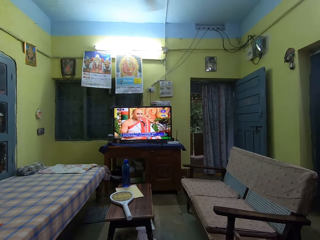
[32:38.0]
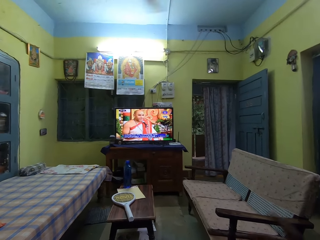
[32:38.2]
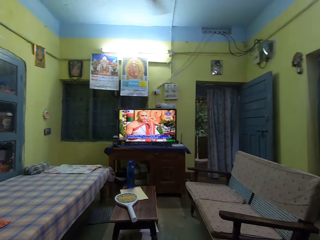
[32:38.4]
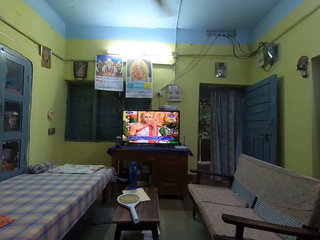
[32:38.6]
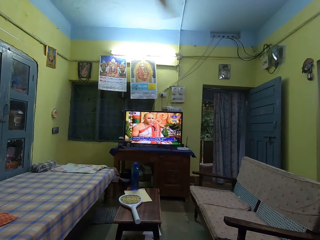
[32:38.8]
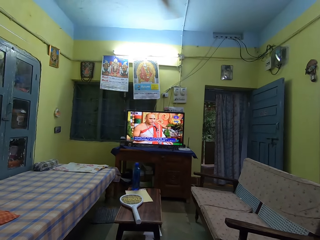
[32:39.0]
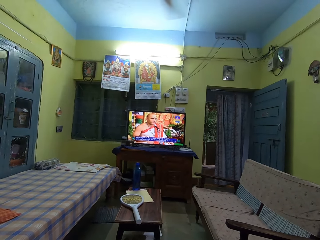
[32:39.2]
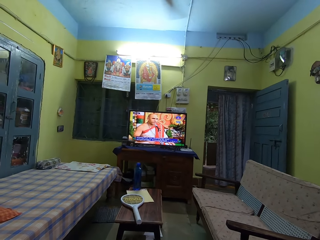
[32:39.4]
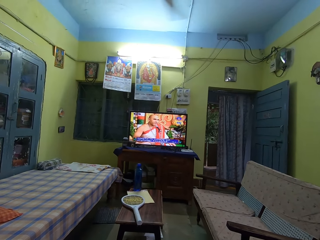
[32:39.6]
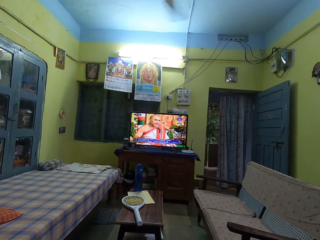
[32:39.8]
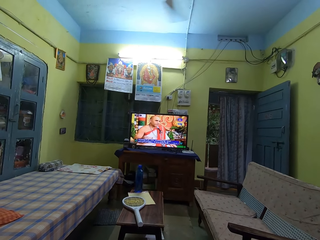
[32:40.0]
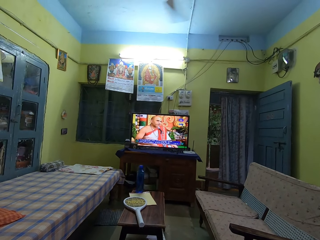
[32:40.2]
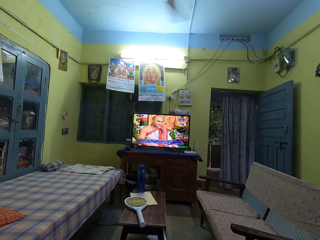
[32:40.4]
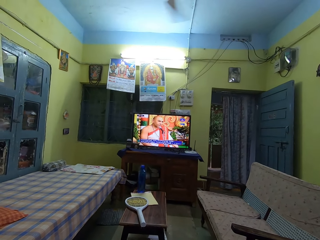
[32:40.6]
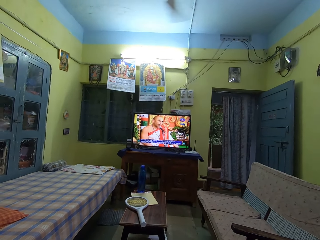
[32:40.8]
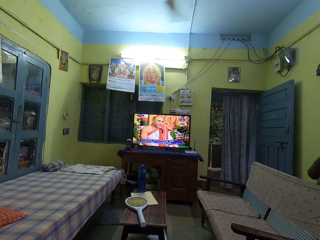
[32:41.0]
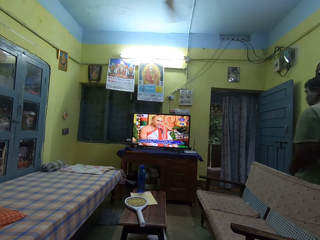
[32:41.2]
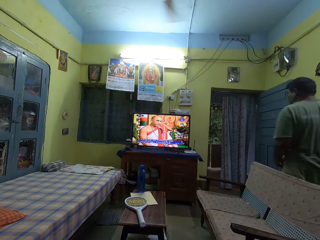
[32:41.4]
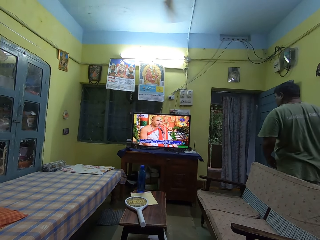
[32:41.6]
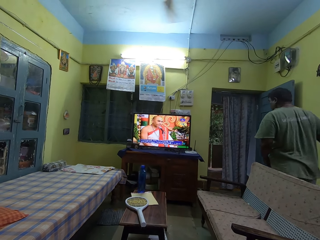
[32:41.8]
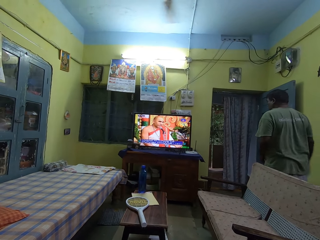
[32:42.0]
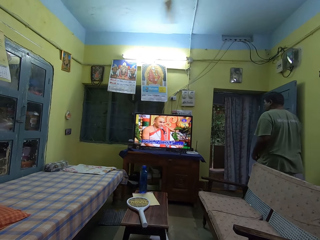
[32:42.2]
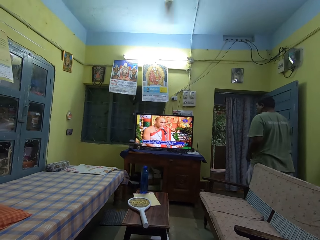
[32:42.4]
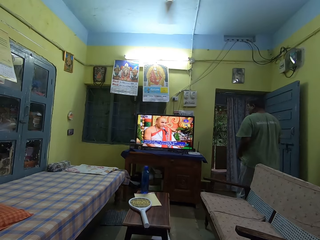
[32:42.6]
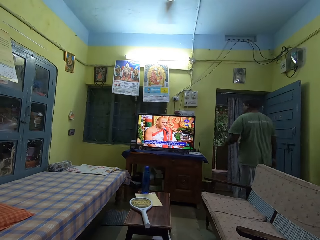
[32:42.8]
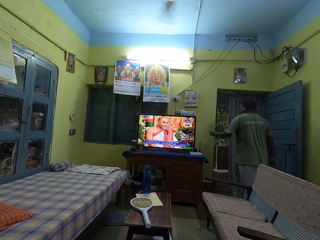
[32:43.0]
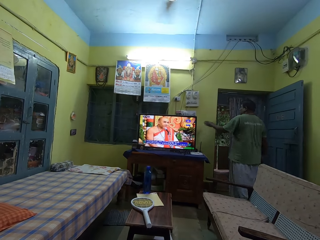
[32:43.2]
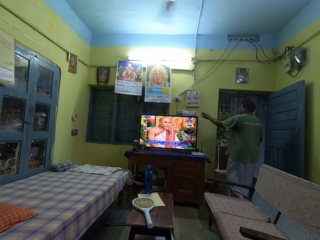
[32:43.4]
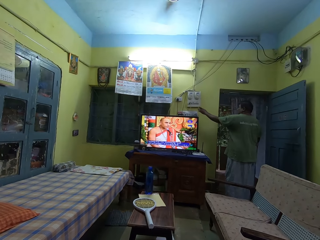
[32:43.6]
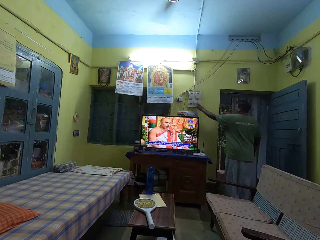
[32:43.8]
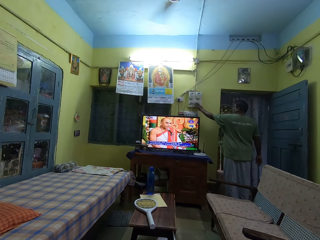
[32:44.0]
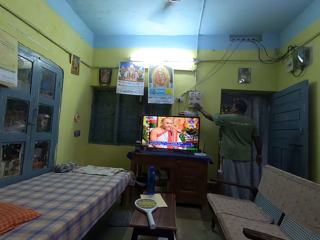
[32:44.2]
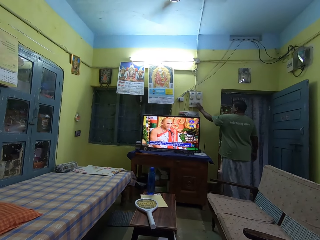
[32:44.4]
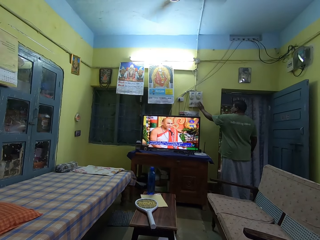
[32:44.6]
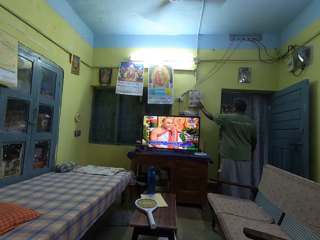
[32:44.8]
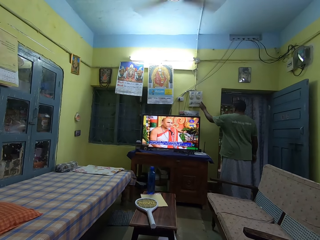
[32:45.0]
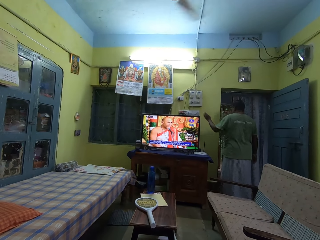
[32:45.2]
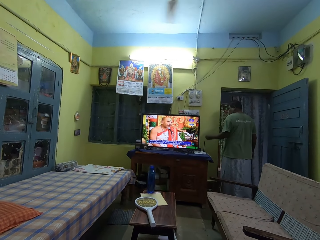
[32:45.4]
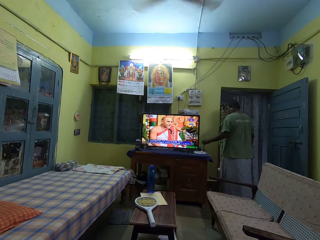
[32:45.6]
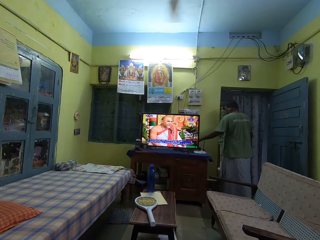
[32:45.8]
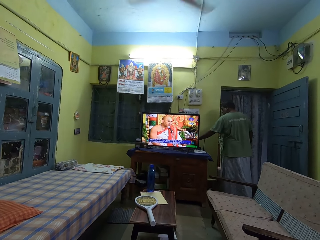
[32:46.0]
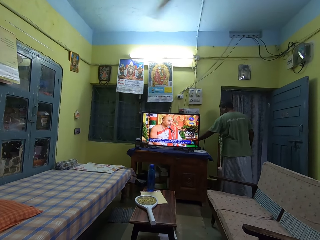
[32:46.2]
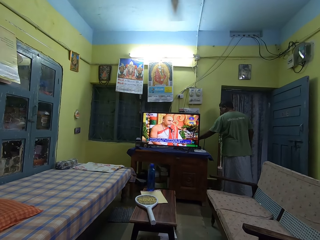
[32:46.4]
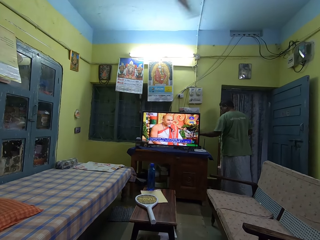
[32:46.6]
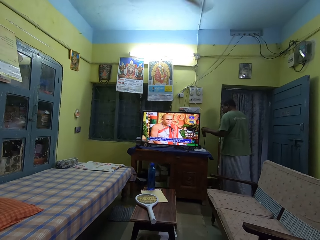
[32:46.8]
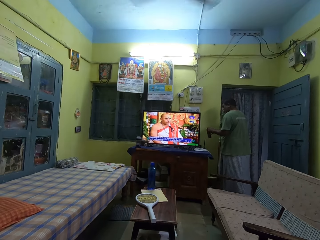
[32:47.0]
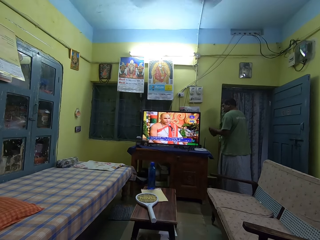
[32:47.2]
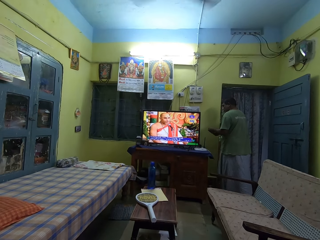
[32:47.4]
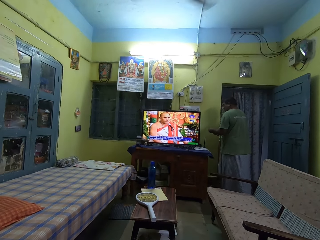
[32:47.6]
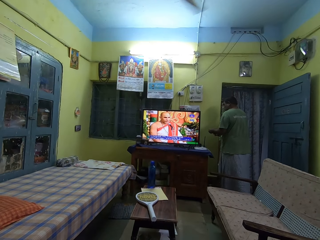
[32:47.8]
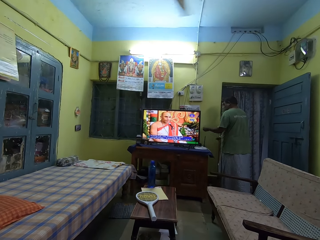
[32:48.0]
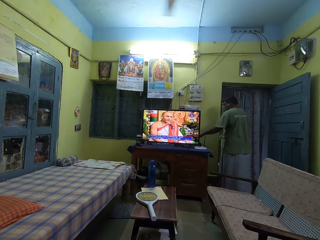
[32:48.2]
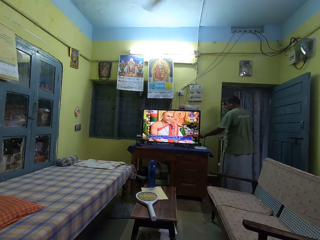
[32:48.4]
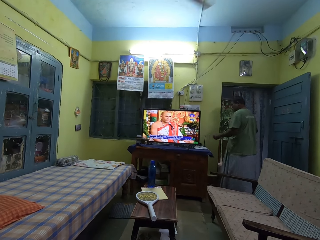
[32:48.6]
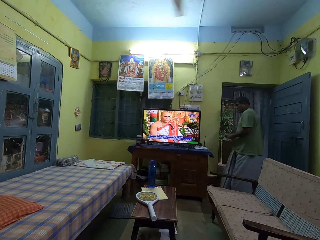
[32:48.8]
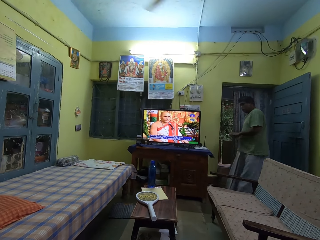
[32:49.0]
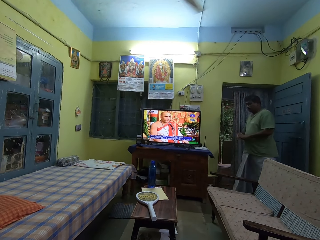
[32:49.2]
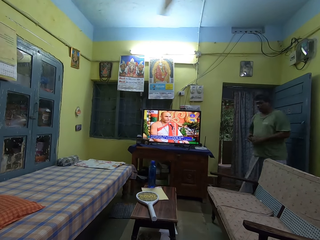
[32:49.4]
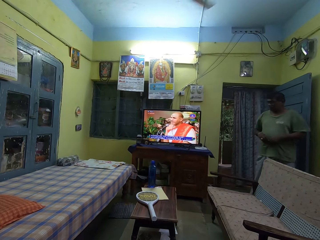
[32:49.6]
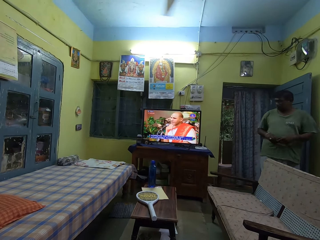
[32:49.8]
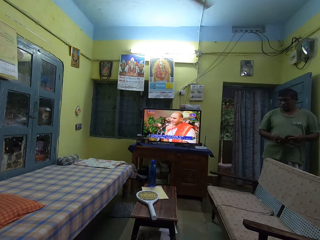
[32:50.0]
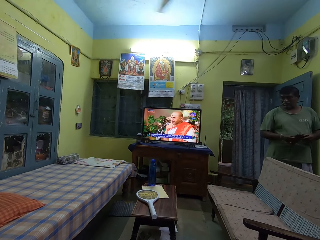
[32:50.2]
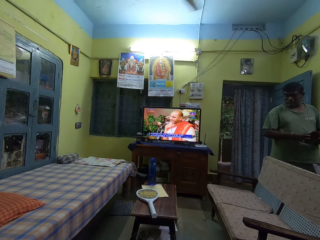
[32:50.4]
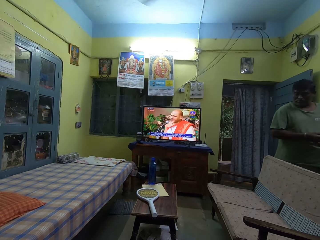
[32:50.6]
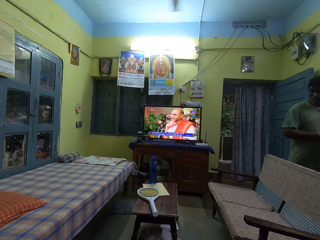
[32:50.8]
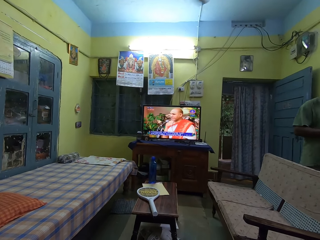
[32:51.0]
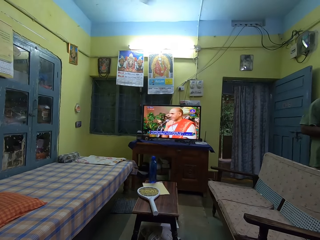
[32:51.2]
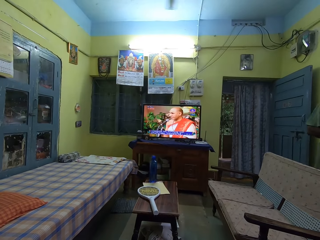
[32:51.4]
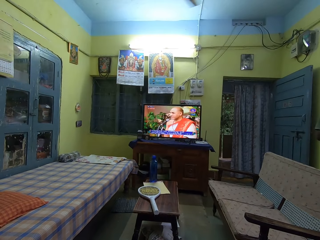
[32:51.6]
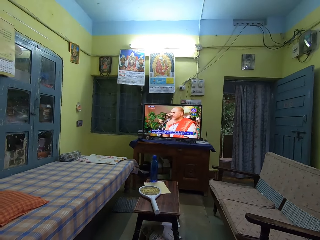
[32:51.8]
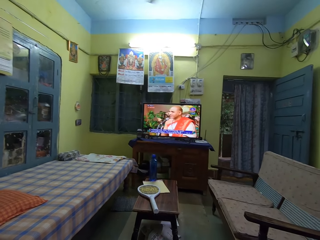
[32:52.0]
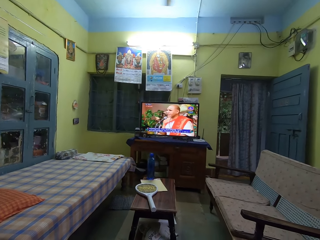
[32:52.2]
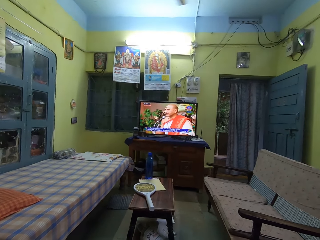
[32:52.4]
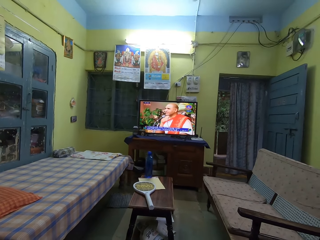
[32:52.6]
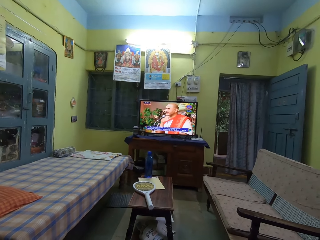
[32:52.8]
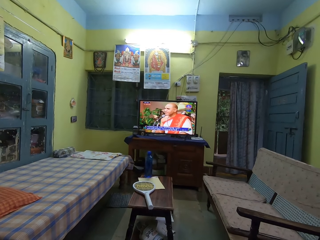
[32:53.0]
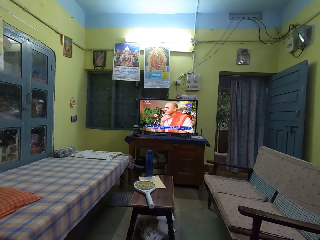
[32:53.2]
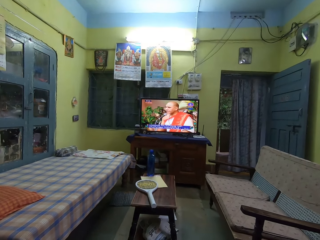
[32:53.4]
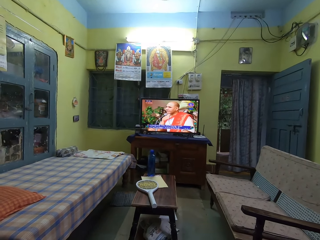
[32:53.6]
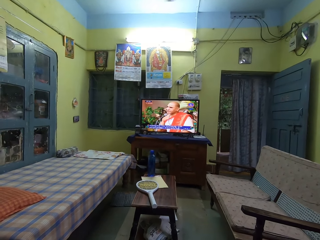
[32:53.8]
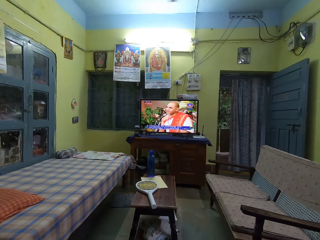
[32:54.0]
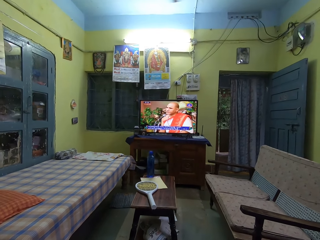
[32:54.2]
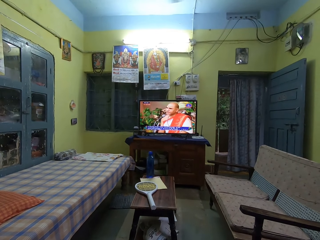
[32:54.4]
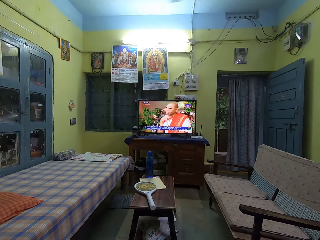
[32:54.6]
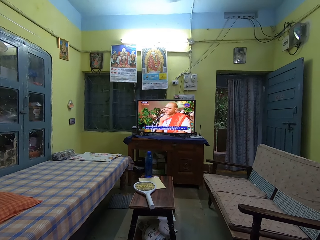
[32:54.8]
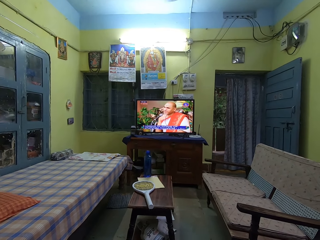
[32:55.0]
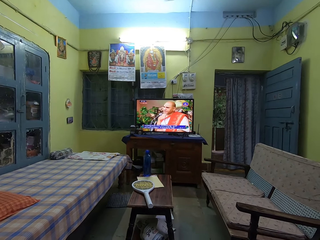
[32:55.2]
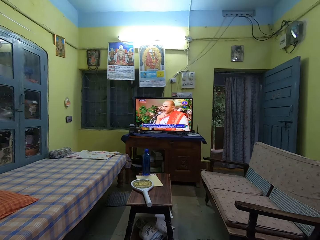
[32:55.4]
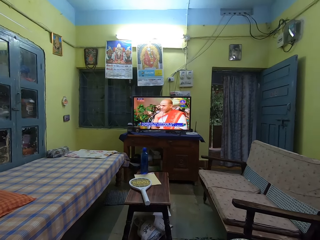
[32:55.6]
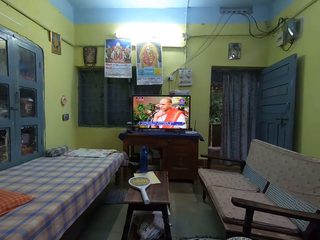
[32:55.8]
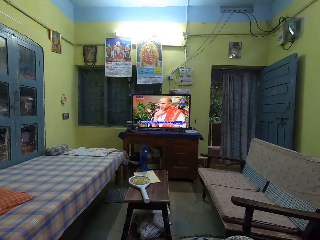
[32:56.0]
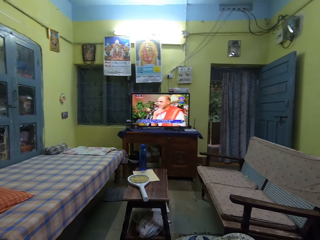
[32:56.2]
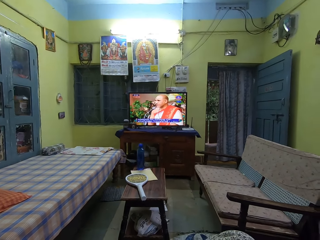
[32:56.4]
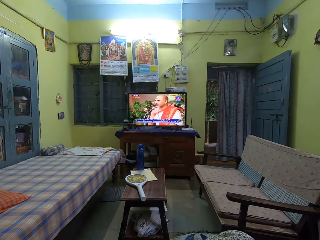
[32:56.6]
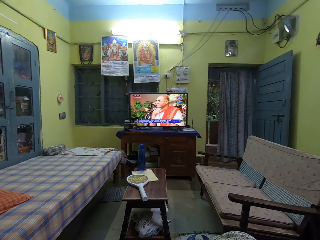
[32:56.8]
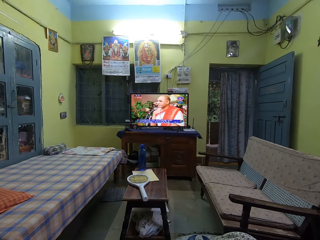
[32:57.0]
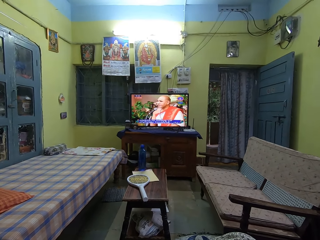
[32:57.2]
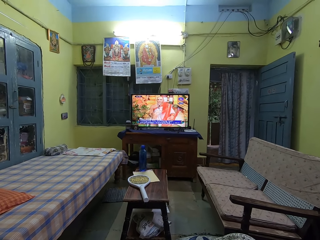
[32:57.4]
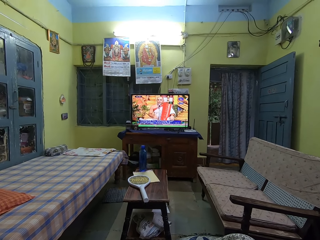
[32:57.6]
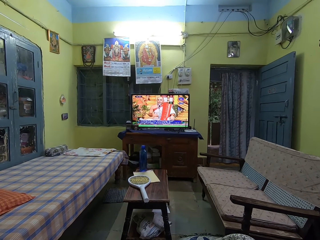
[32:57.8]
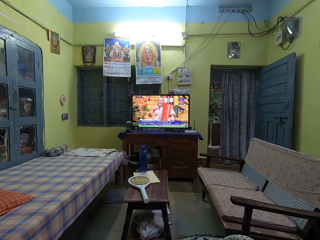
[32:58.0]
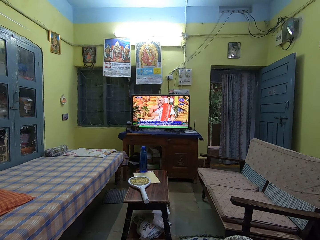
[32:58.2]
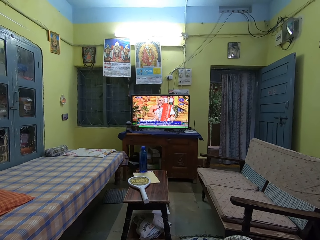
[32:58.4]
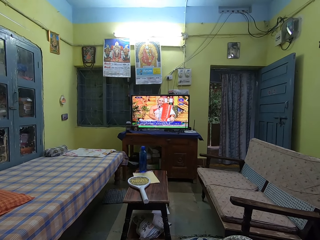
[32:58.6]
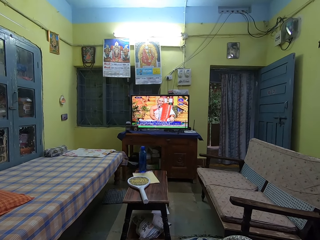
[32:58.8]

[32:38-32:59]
The camera wearer talks. They watch the tv. A man walks across. The man holds a switch and presses the switch. The man grabs a phone and removes a charger from the phone. The man puts something down. The man walks across. The camera wearer watches television.
